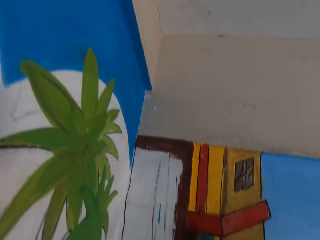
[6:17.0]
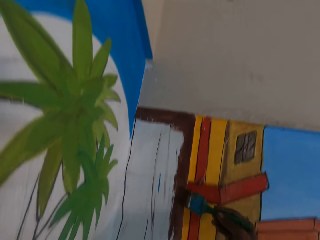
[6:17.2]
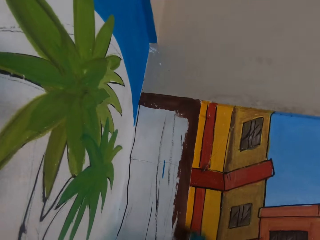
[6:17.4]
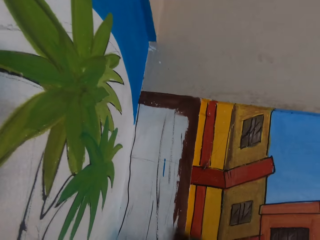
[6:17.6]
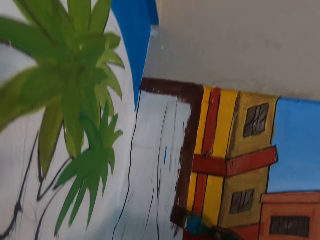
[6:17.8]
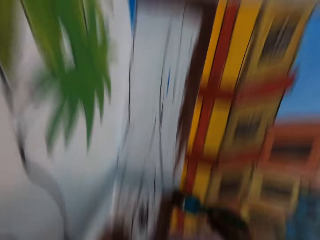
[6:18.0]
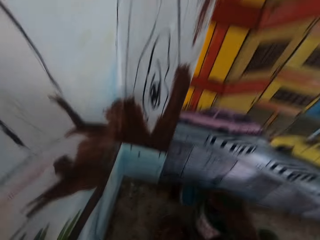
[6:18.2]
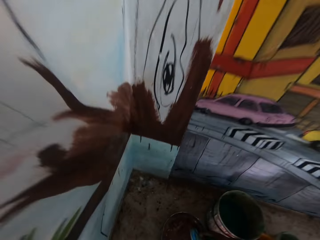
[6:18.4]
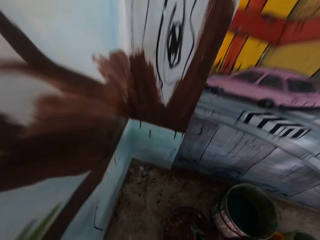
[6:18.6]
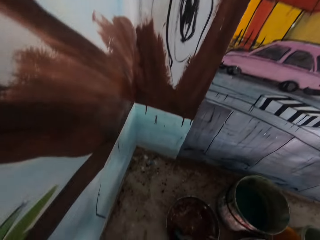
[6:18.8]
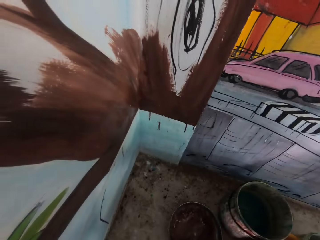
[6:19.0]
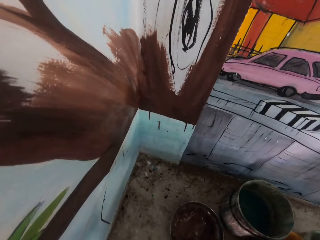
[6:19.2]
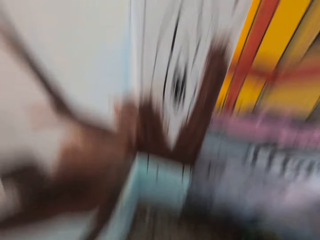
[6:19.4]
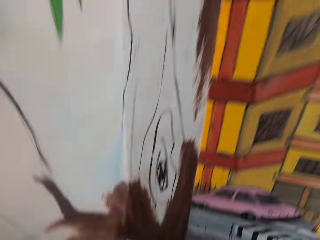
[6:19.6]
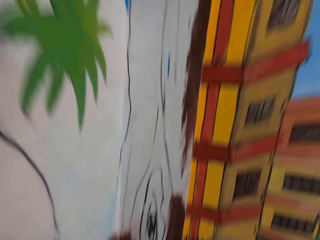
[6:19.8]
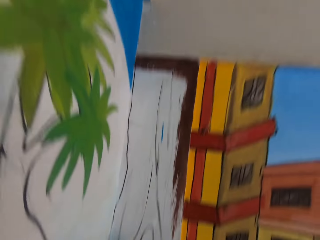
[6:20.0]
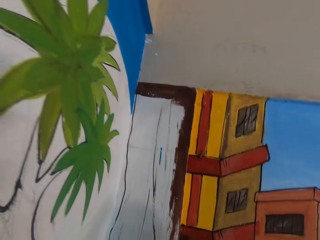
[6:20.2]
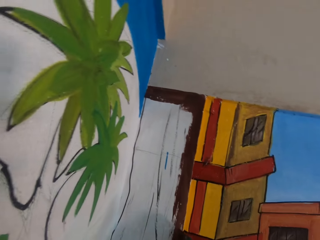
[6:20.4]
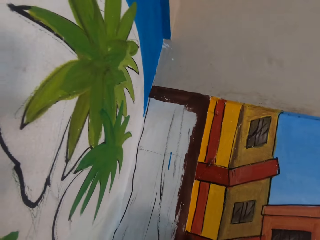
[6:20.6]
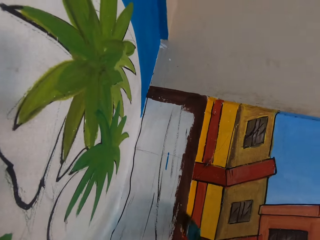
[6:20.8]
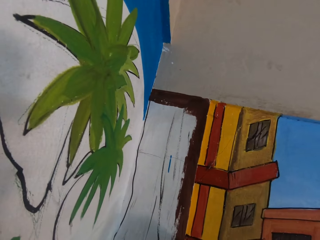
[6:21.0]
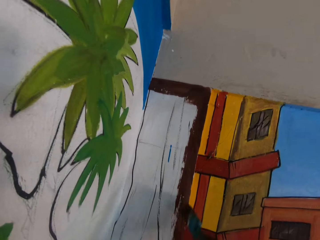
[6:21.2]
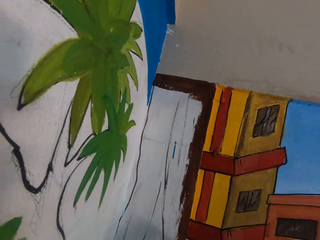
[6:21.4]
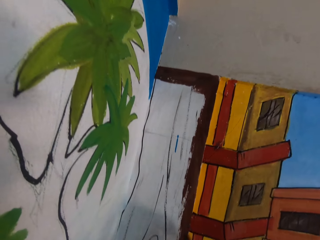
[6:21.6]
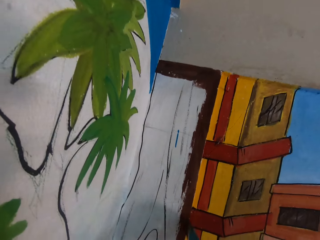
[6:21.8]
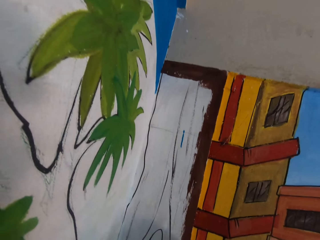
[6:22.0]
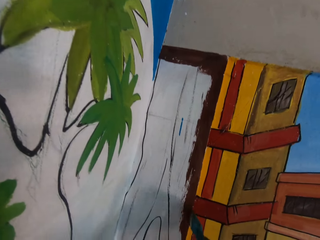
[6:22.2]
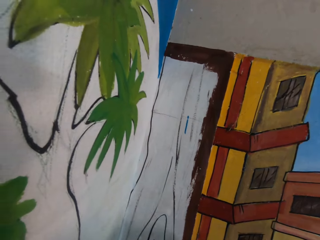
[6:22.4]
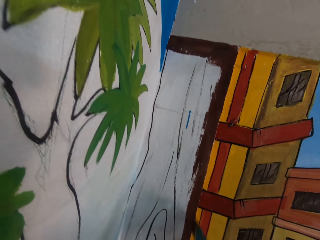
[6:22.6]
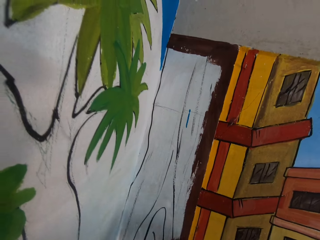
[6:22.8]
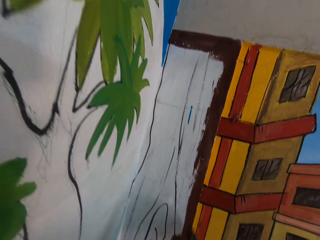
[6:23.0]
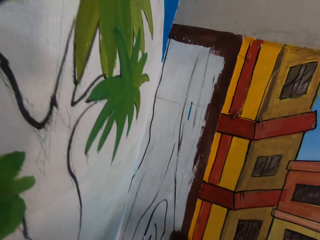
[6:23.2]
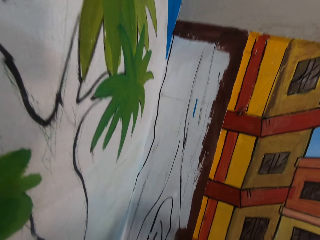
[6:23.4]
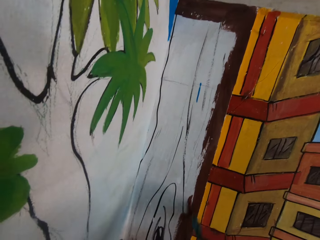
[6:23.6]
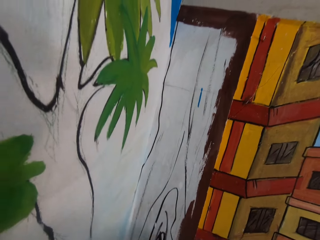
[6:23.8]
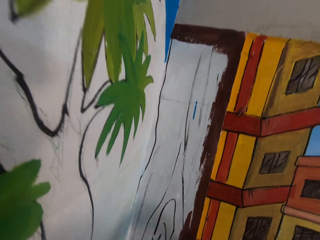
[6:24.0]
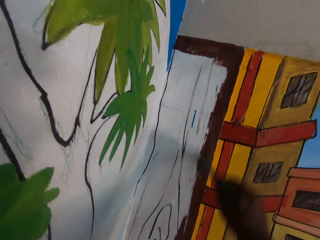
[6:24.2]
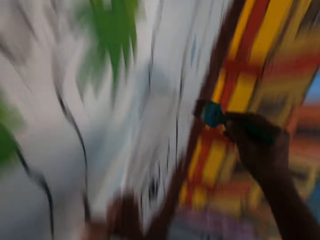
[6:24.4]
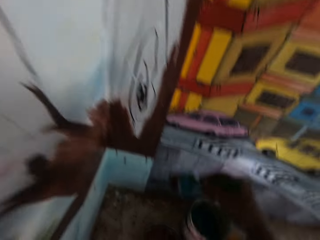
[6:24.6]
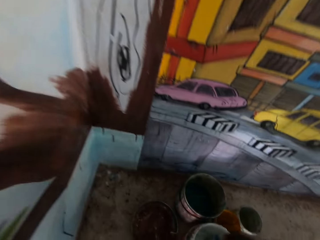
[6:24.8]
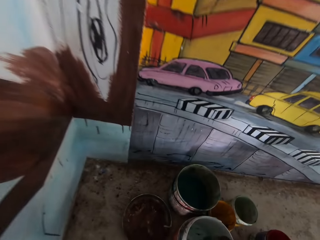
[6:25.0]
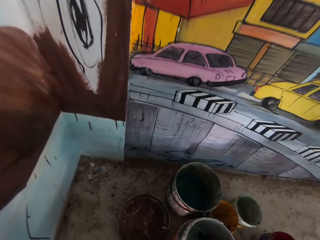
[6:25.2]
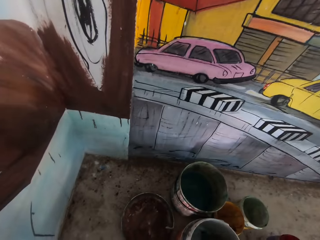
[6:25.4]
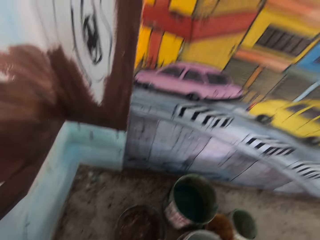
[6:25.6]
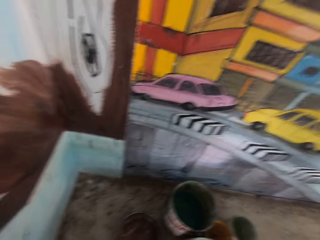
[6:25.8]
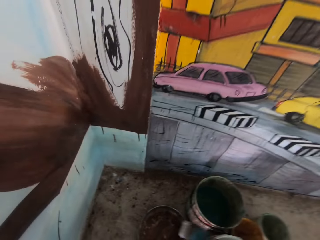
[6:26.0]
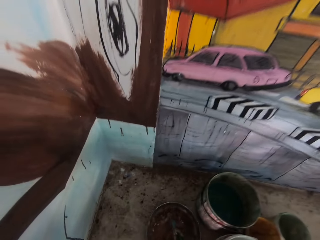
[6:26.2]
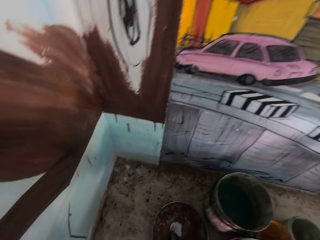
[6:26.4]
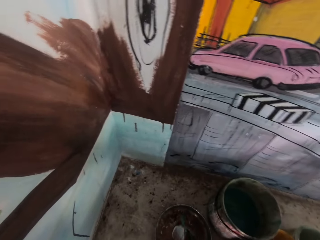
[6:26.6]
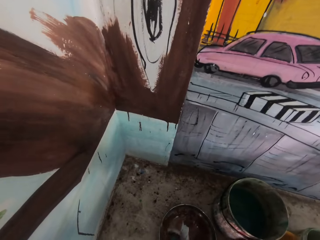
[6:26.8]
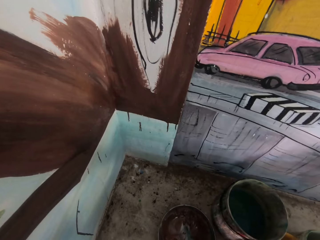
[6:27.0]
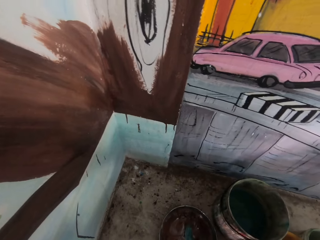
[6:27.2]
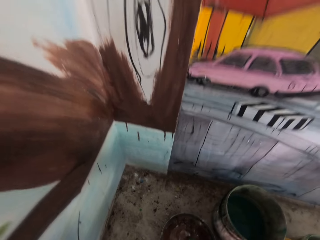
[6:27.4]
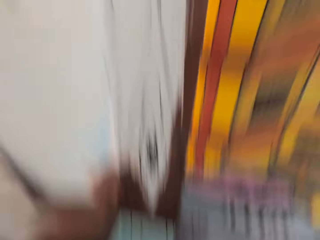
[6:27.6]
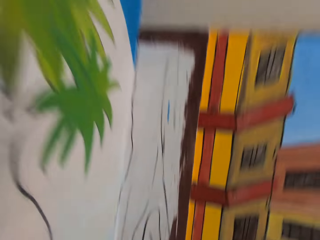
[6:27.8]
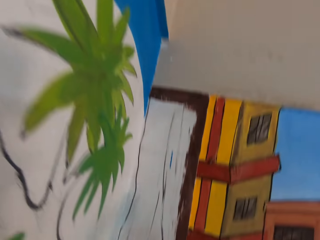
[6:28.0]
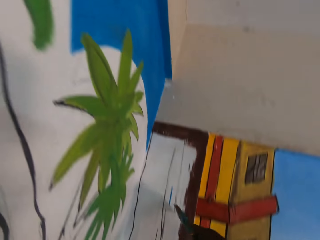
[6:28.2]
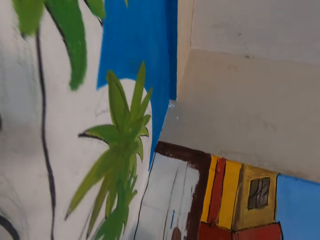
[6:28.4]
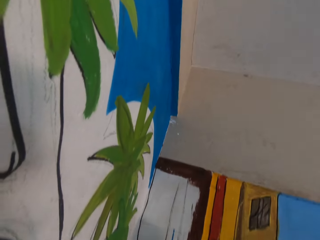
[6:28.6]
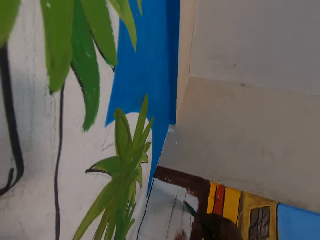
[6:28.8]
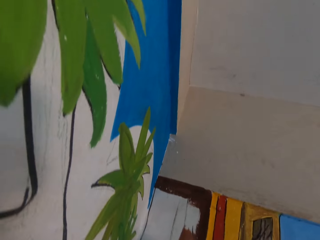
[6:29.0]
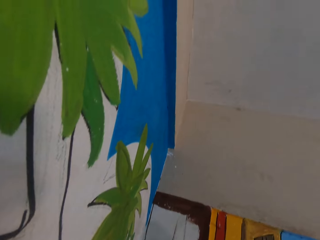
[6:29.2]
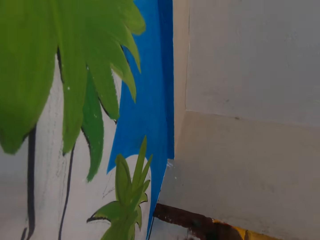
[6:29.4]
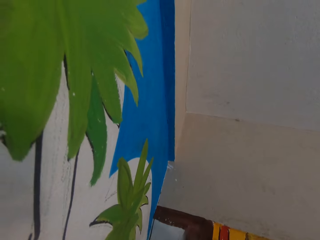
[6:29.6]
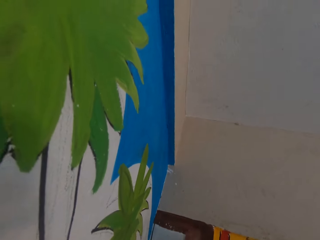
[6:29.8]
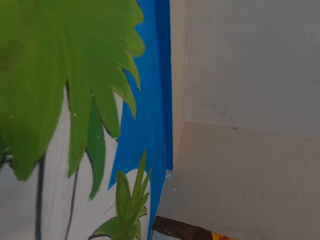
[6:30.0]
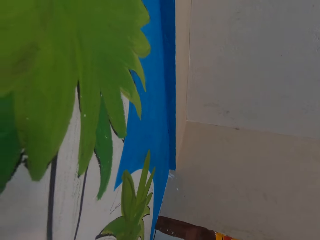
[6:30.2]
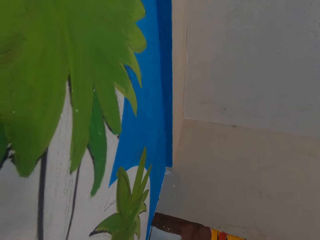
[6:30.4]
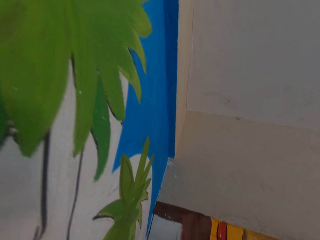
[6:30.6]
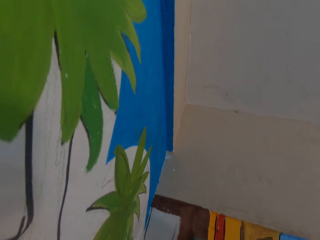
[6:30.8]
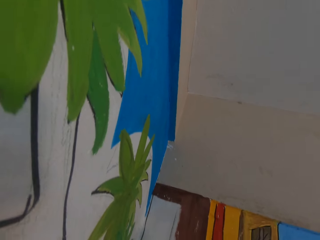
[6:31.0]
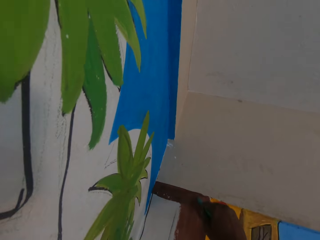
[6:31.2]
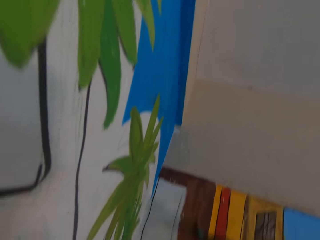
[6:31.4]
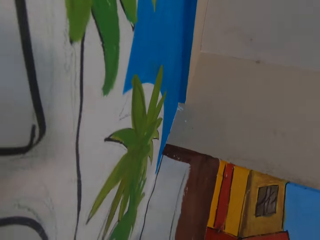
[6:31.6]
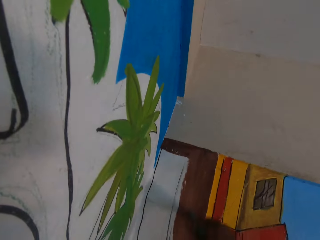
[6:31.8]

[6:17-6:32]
The camera wearer dips a paintbrush in brown paint in a bucket on the table. They paint an image on a wall using the paintbrush. They dip the paintbrush in white paint in the bucket on the table. They dip the paintbrush in brown paint in the bucket. They paint an image on the wall using the paintbrush.

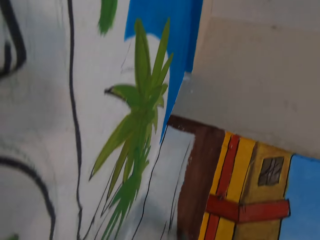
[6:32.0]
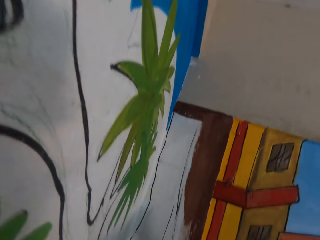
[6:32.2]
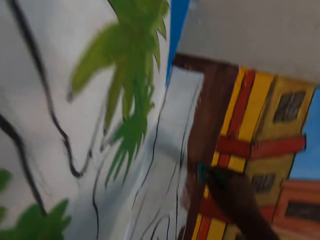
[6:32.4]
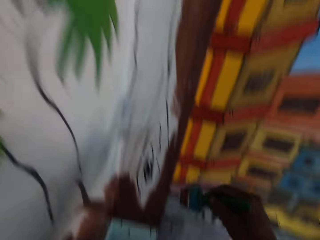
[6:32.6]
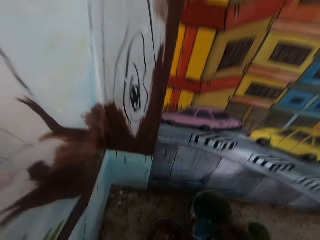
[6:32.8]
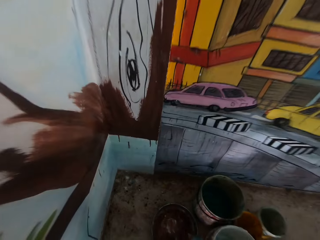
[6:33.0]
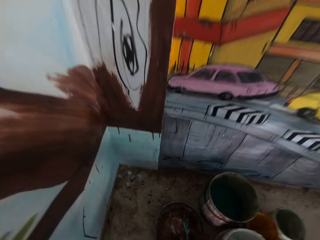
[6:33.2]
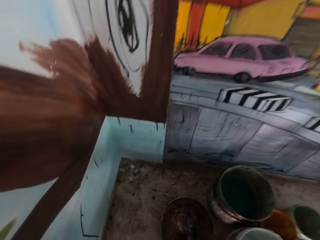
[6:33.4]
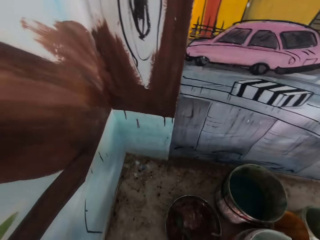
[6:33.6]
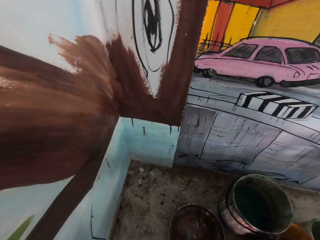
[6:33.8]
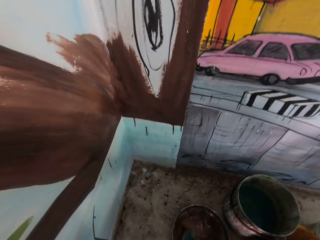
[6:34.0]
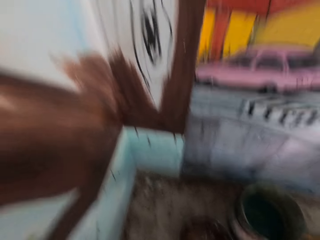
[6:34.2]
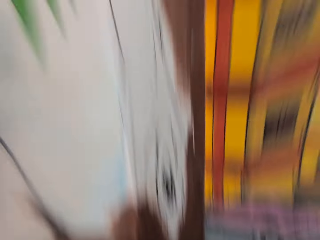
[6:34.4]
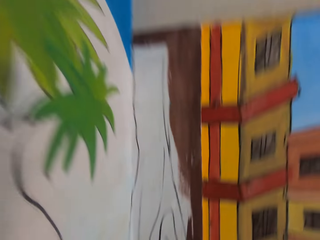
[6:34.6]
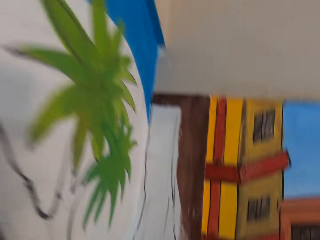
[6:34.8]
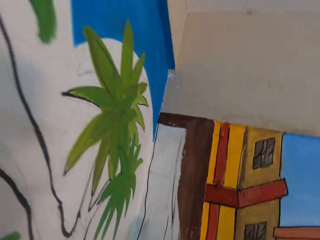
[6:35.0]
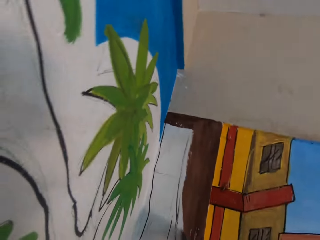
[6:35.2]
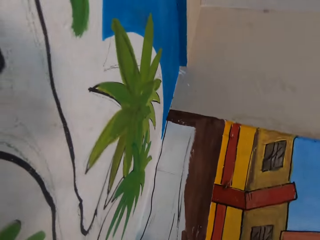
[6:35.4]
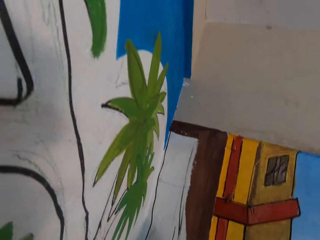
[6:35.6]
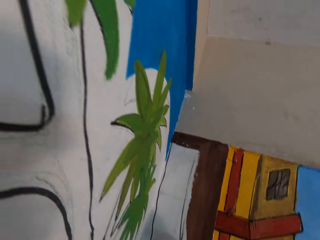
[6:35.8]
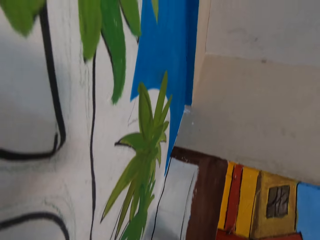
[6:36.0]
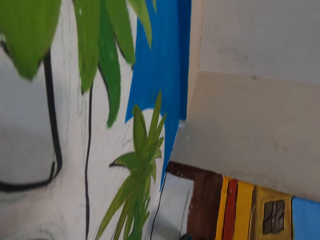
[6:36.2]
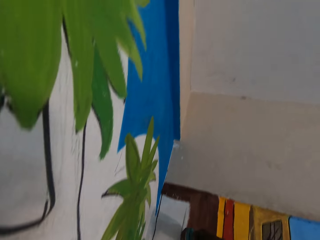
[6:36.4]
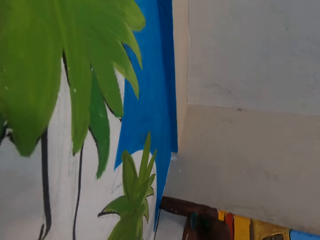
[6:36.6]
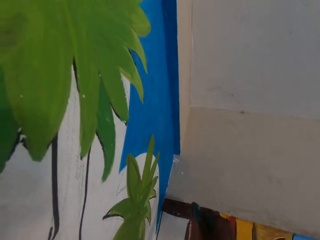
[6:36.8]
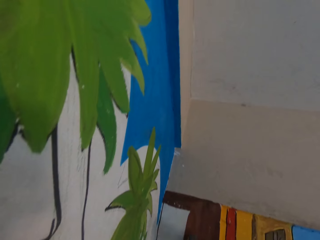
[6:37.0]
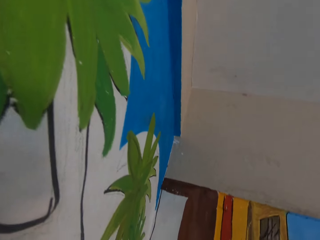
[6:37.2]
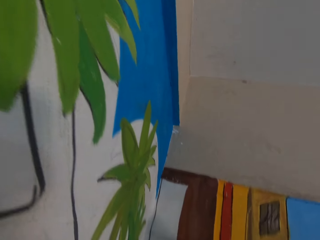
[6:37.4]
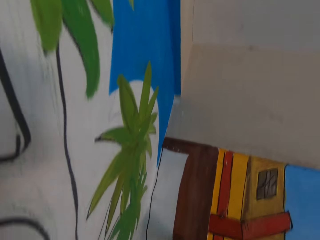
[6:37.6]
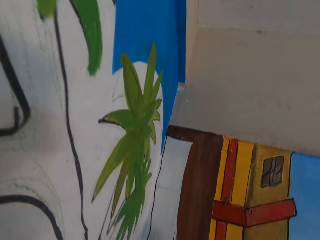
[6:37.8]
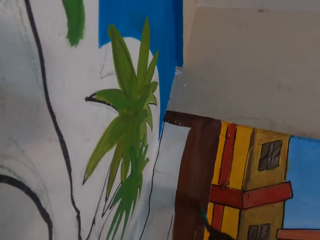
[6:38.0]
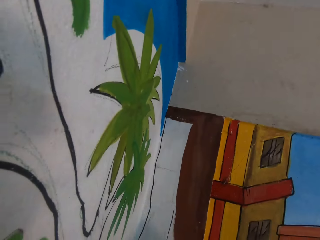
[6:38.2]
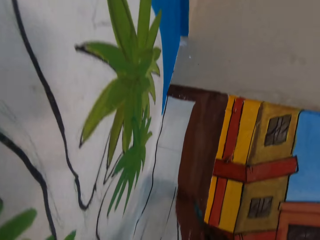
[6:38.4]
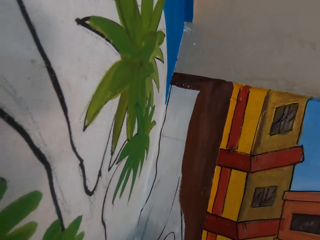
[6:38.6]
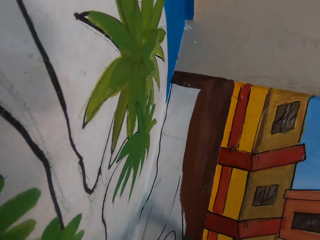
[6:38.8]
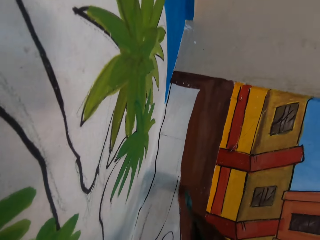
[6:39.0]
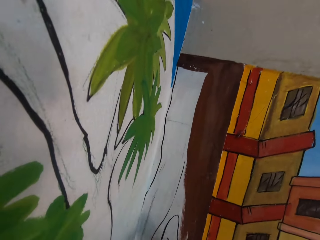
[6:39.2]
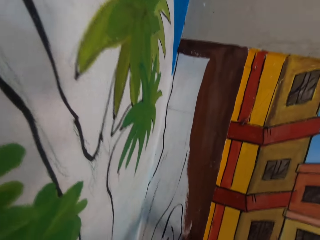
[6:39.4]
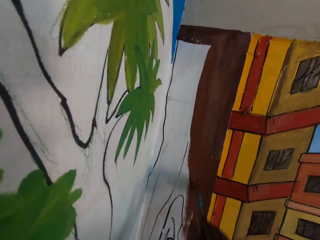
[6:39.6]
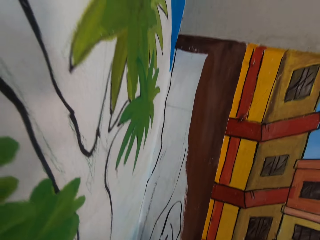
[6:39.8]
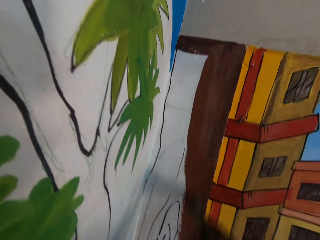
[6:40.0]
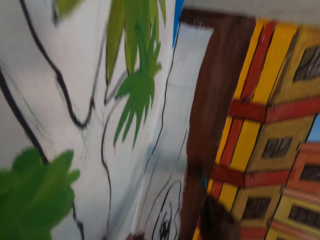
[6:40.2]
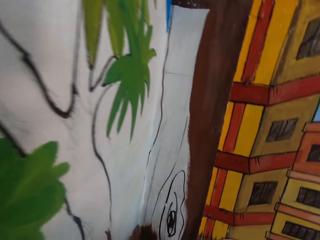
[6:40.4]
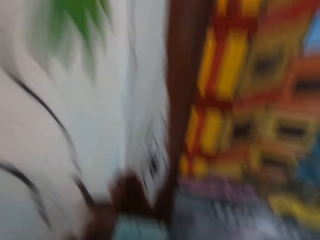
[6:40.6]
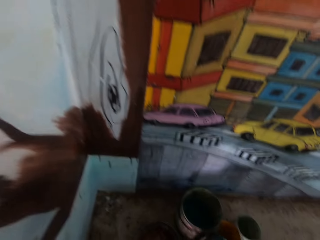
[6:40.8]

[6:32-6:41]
The camera wearer dips a paintbrush in brown paint in a bucket on the table. They paint an image on a wall using the paintbrush.
